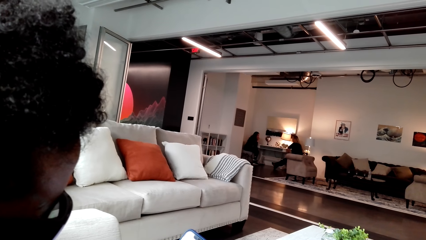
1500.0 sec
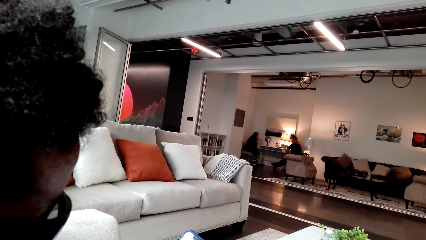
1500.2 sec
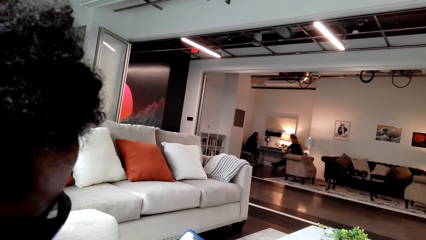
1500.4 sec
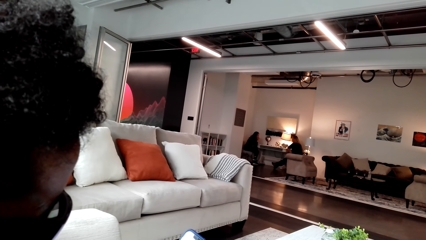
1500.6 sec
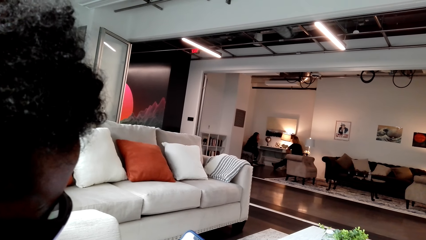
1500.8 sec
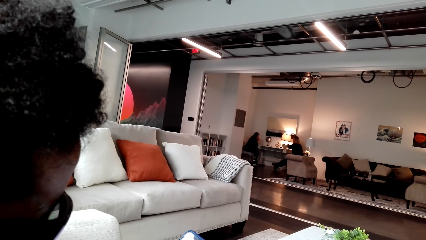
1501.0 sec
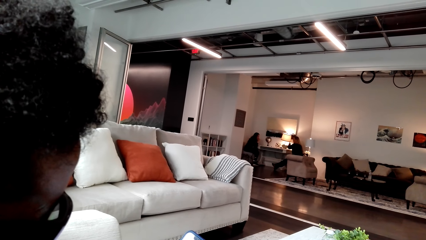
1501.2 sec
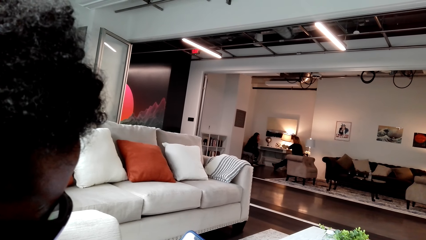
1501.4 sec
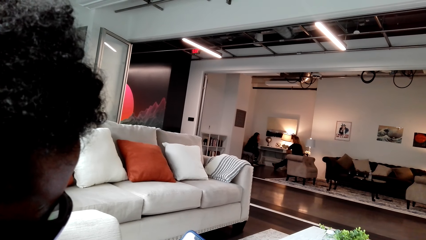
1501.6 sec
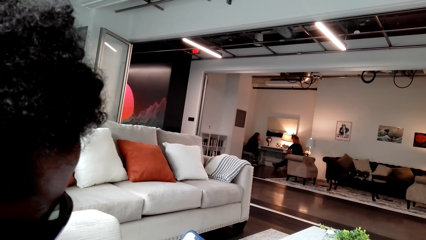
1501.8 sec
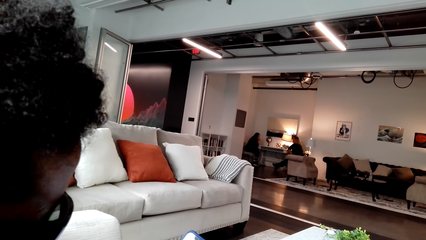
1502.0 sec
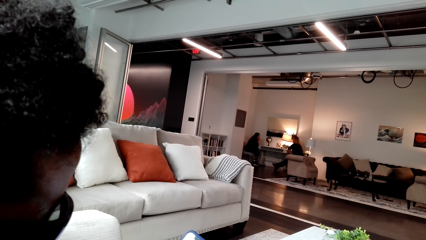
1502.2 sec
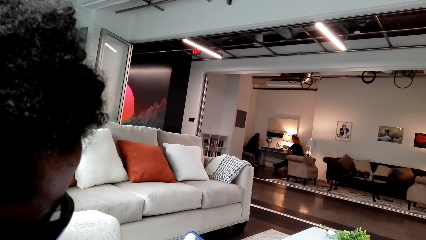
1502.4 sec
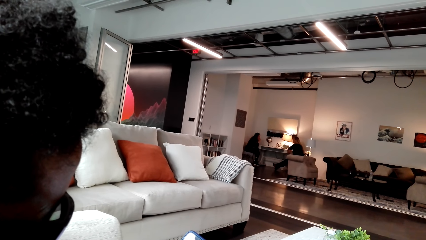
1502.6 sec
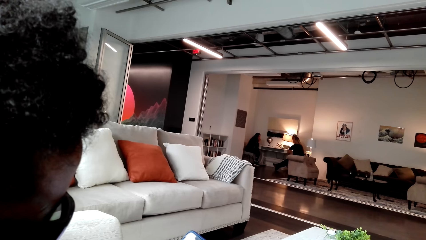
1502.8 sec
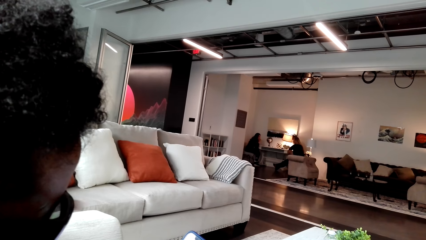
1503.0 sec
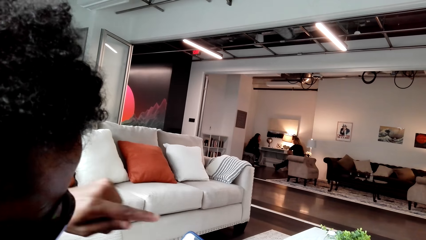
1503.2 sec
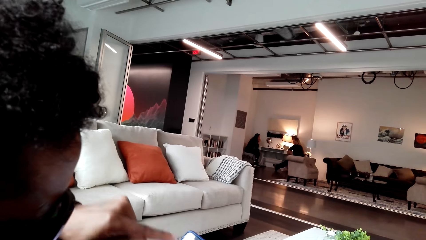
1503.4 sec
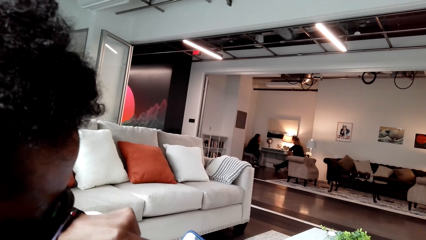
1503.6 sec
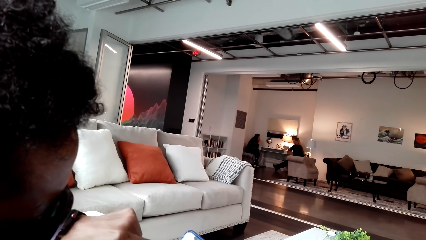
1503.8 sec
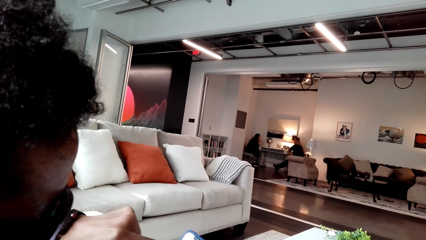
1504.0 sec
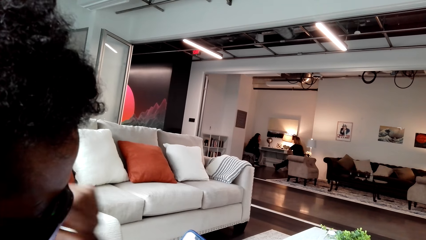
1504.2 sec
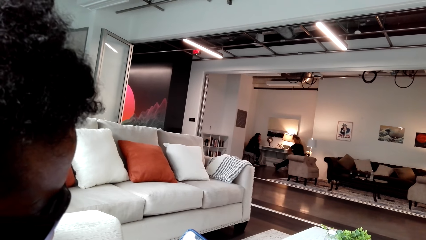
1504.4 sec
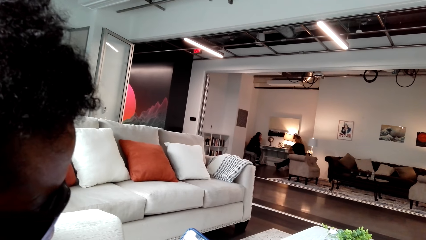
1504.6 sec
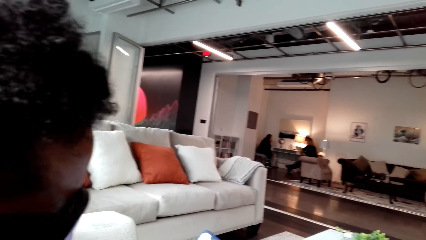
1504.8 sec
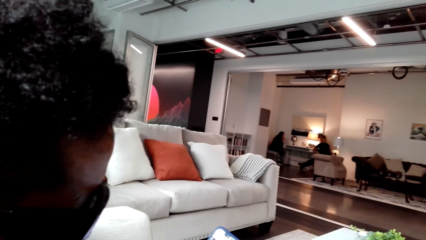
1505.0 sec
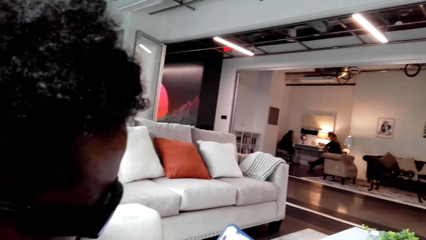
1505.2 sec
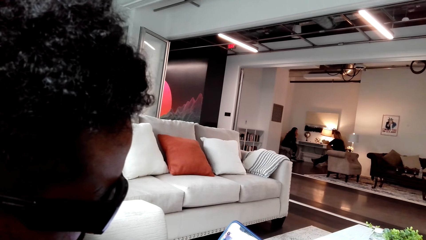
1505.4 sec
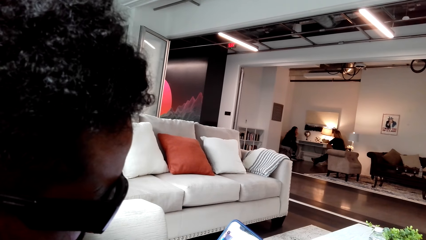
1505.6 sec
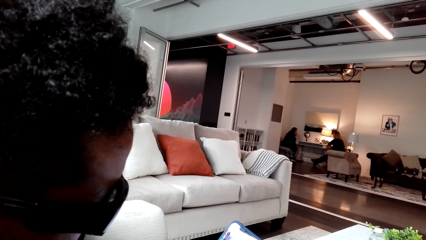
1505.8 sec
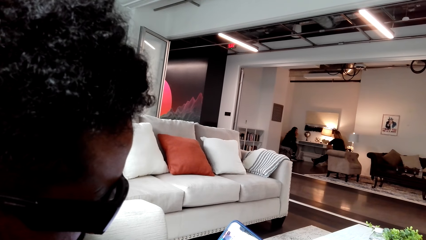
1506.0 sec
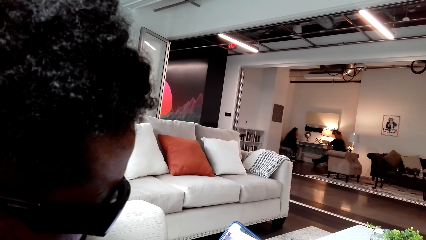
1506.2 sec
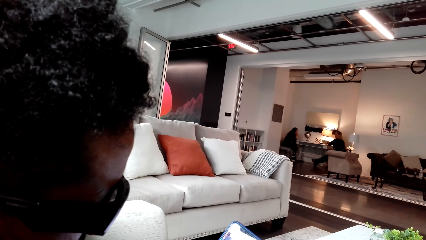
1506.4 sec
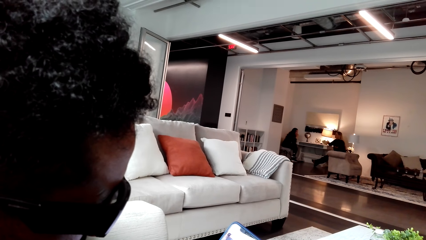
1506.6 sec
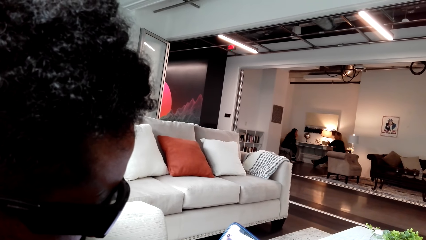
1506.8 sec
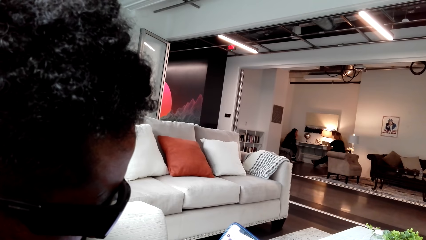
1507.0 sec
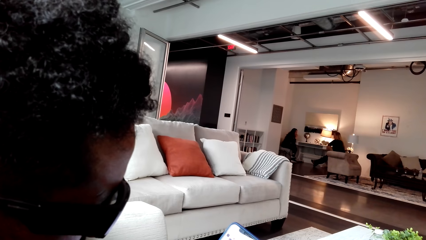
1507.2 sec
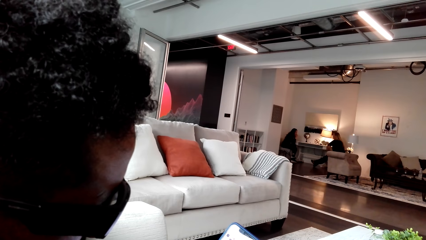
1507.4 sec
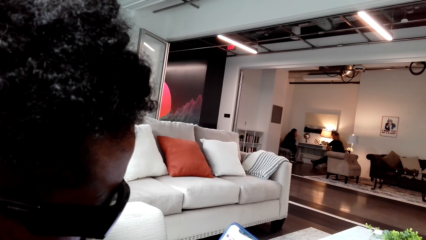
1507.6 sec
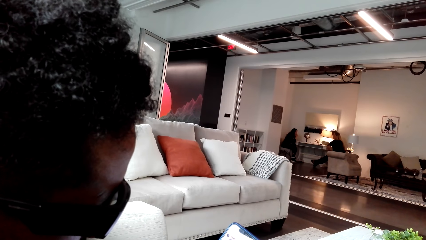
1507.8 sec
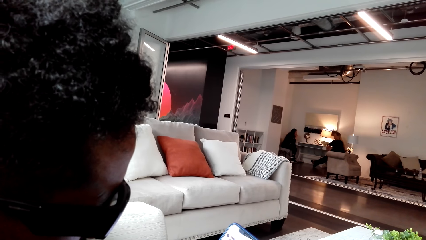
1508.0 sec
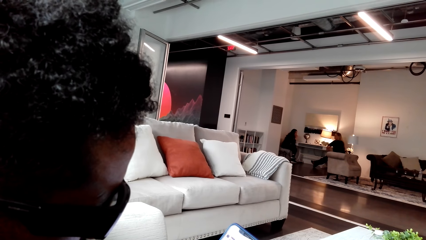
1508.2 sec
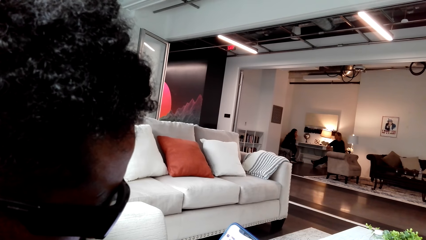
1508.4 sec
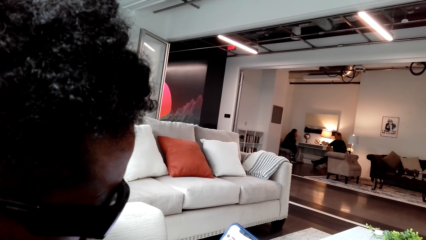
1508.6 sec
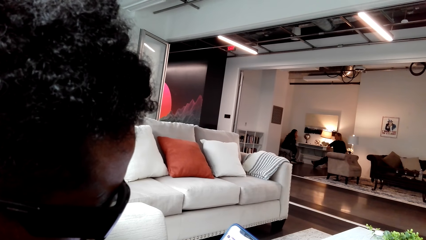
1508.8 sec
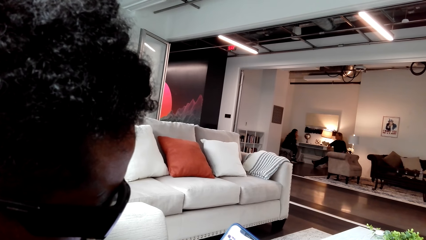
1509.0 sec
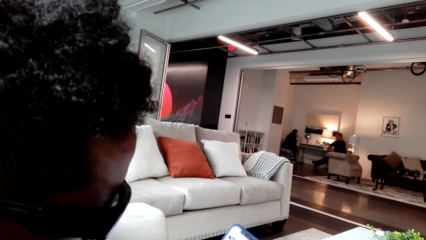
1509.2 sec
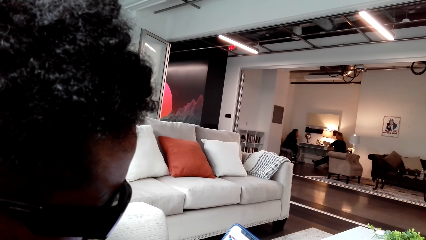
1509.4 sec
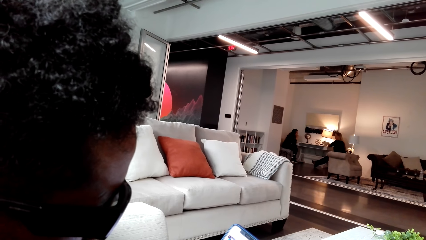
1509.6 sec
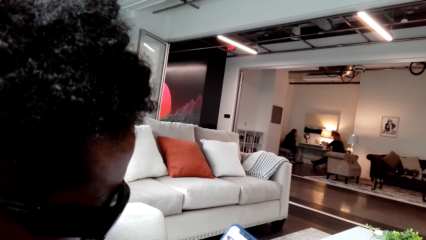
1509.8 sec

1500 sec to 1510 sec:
A man moves his hands. The man scrolls the phone.

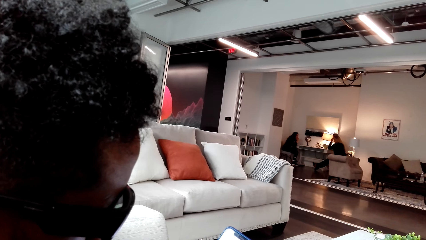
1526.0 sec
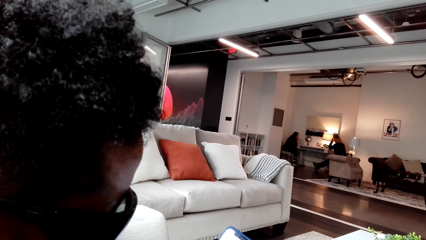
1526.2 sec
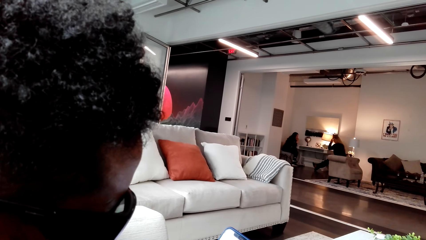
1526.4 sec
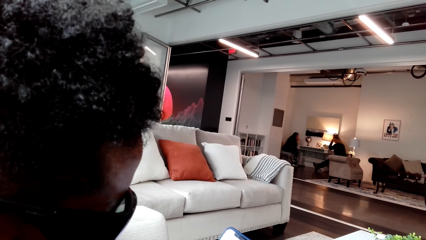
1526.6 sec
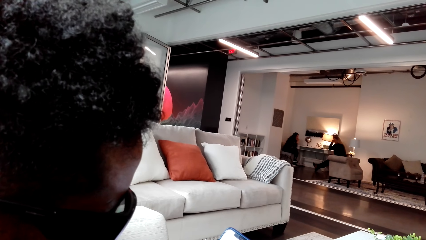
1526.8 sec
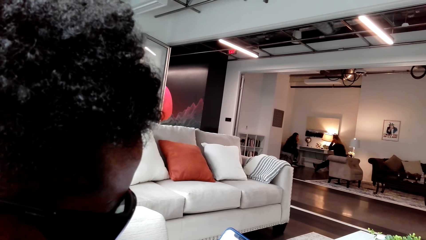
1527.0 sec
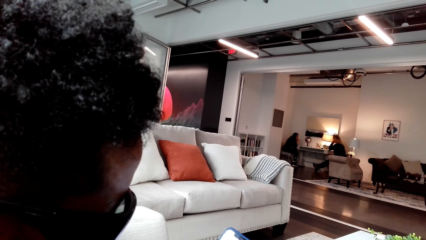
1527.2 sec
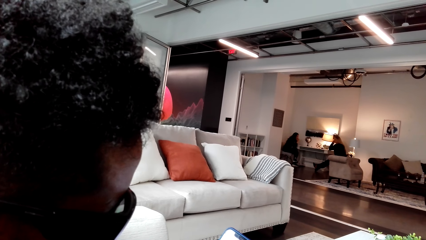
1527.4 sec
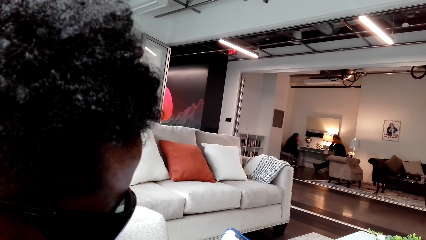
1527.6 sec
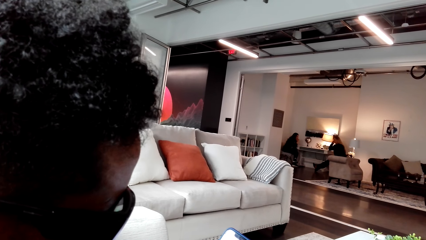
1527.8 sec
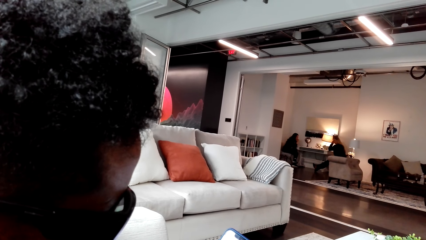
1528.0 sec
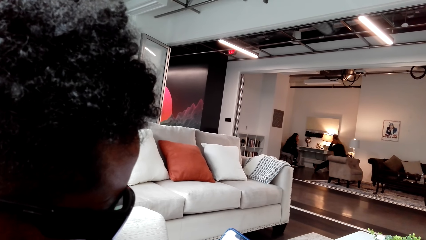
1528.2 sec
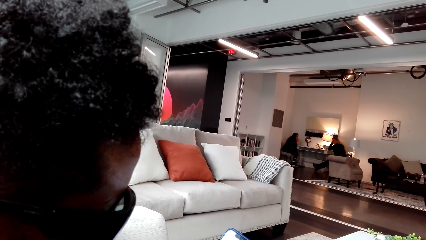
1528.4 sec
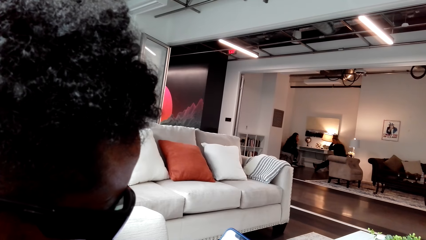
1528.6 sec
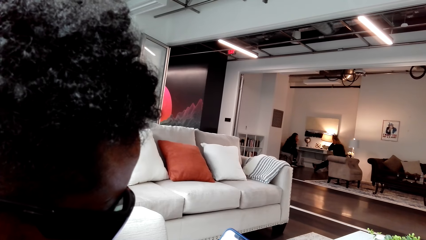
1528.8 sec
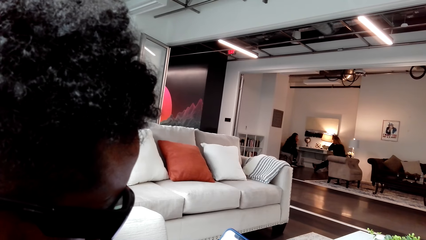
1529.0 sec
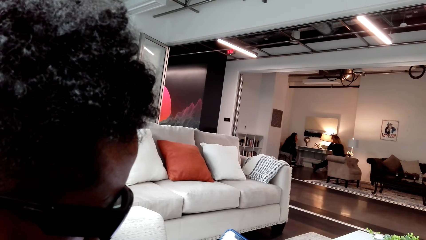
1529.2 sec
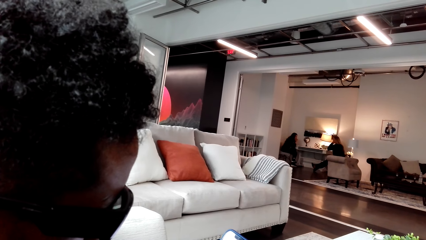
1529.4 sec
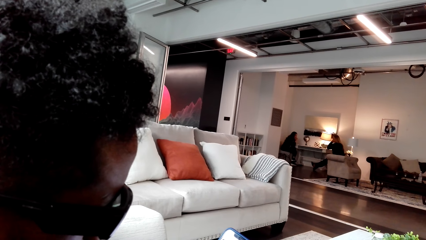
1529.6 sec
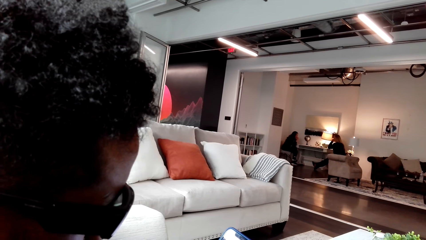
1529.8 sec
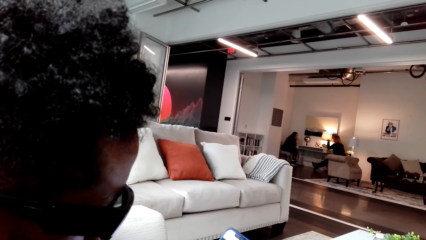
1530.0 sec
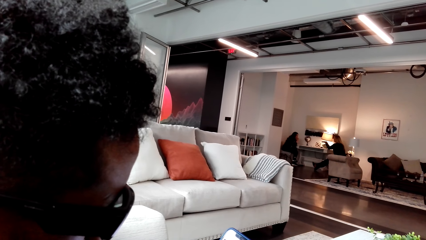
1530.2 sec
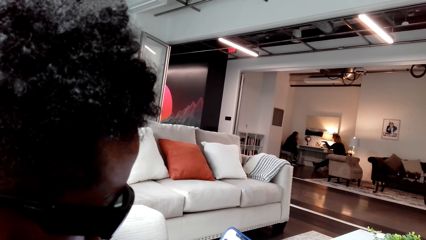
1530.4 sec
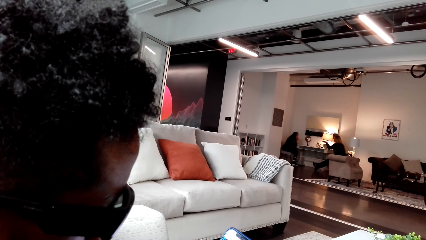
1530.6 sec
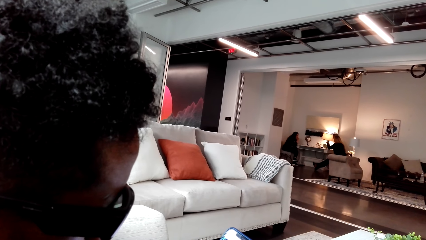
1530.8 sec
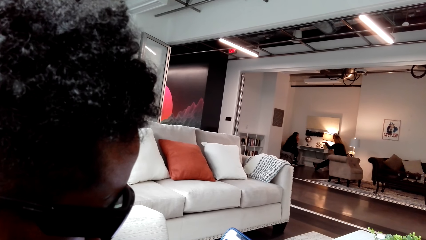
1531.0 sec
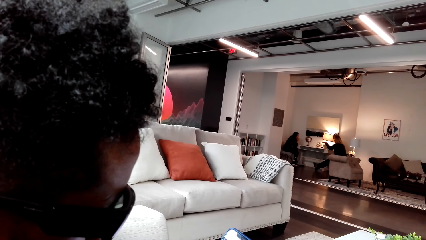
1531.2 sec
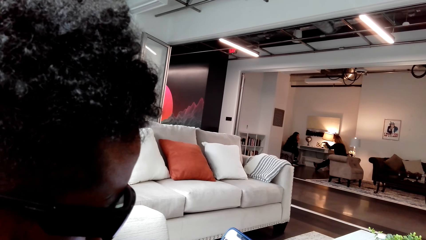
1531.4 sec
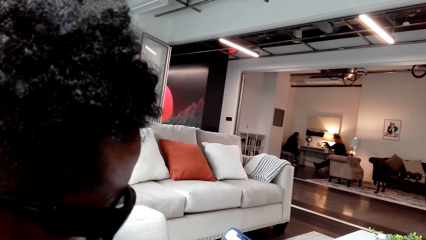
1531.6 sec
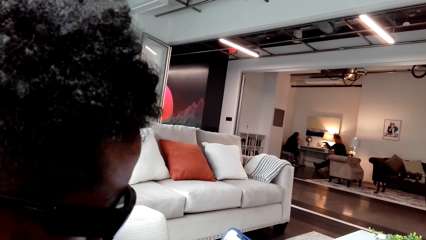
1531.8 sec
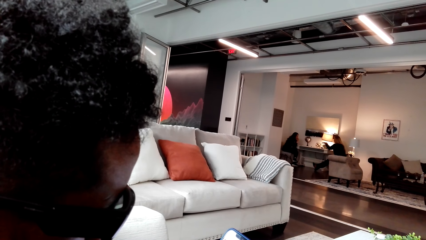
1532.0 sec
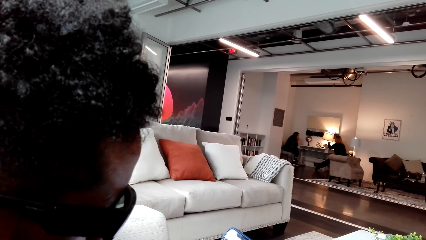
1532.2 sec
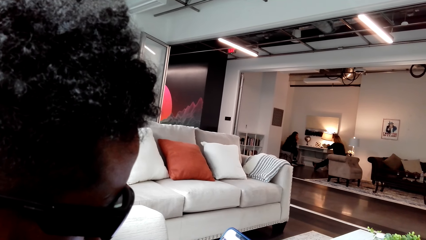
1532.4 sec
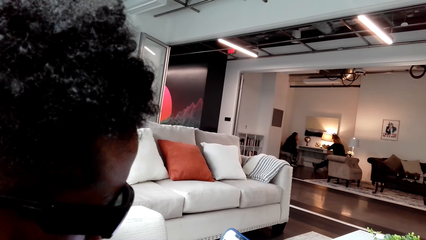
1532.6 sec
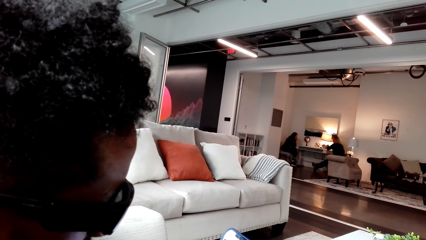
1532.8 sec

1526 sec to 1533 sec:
A person and another person are seated at a distance.
